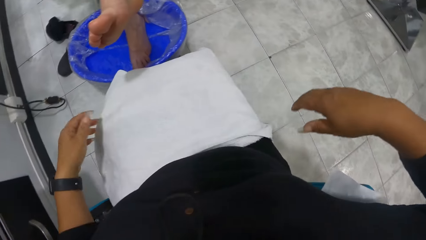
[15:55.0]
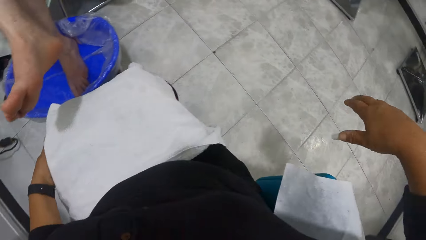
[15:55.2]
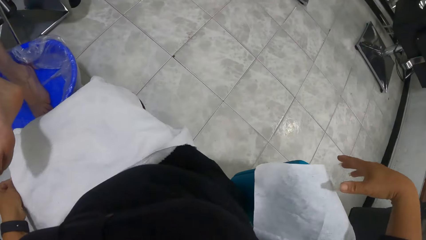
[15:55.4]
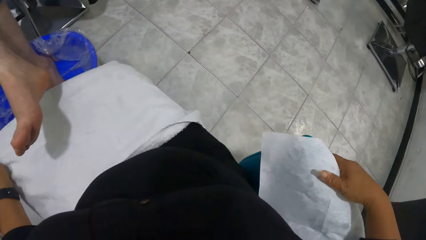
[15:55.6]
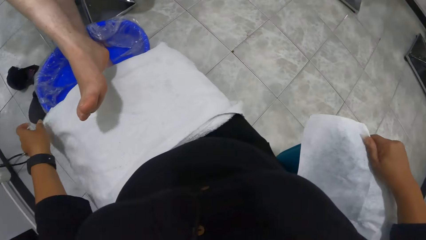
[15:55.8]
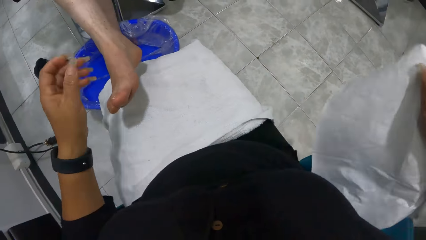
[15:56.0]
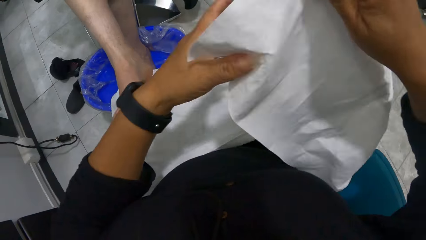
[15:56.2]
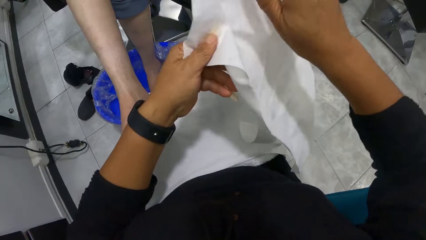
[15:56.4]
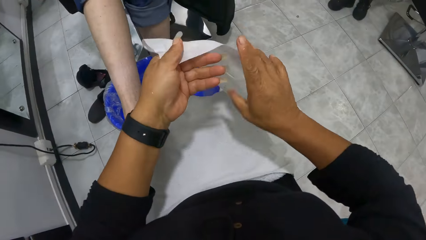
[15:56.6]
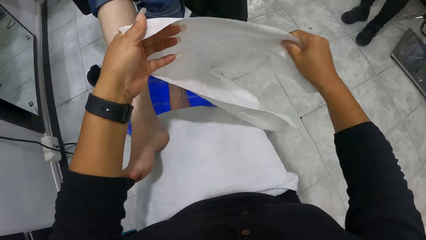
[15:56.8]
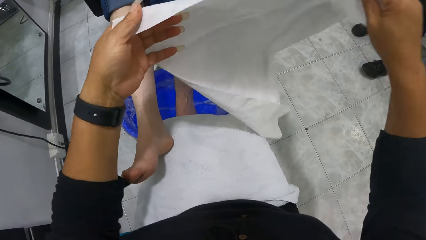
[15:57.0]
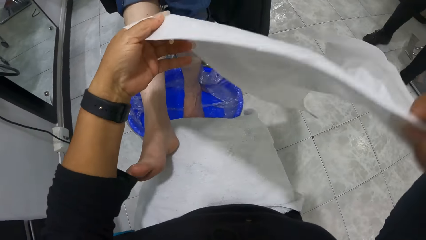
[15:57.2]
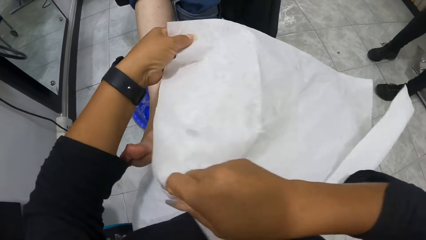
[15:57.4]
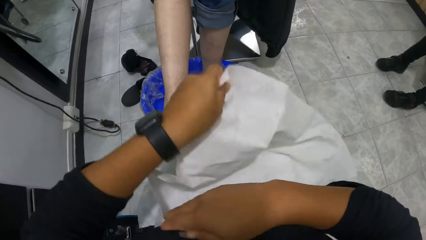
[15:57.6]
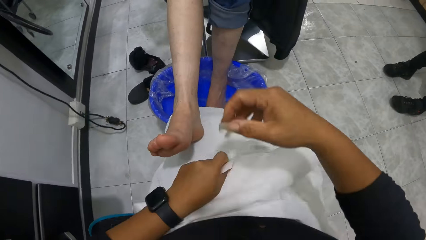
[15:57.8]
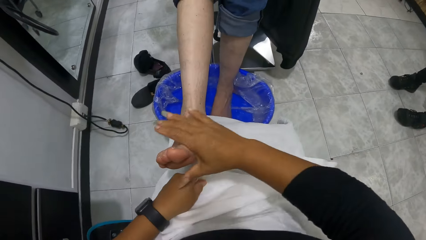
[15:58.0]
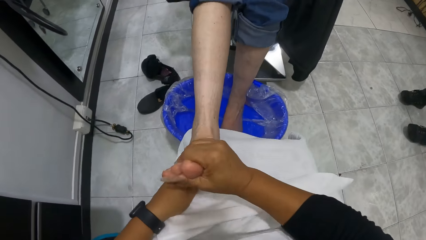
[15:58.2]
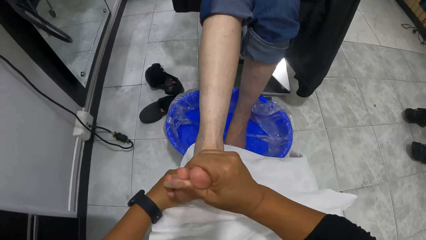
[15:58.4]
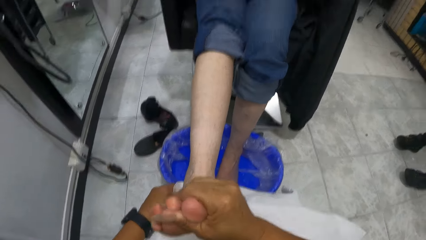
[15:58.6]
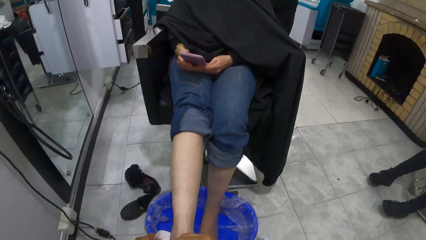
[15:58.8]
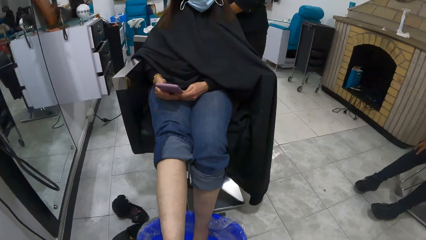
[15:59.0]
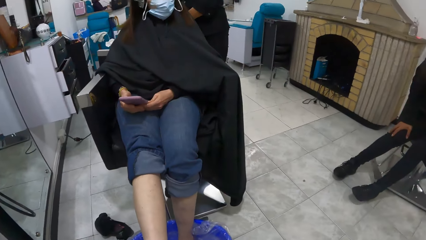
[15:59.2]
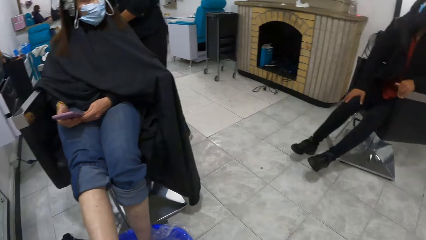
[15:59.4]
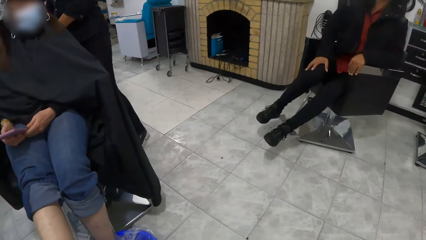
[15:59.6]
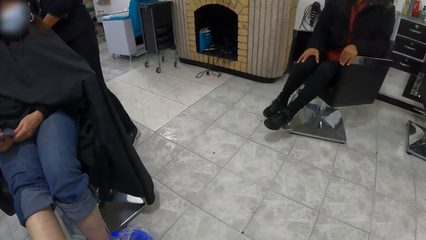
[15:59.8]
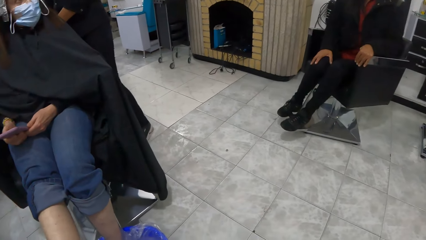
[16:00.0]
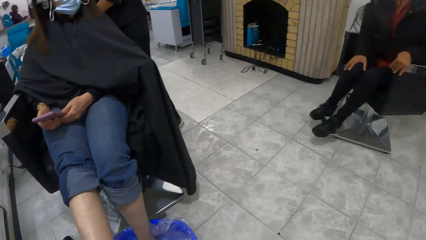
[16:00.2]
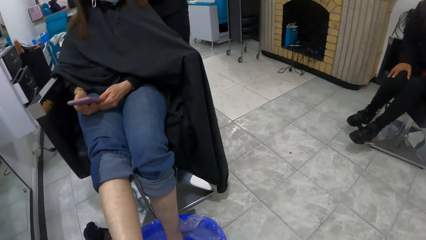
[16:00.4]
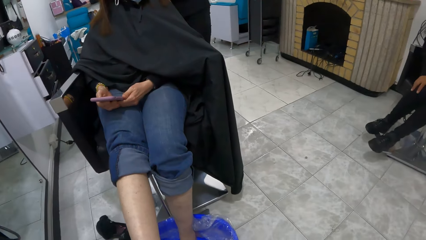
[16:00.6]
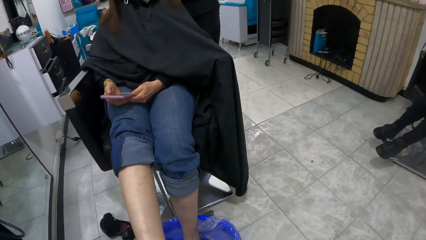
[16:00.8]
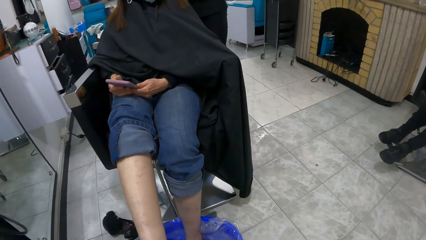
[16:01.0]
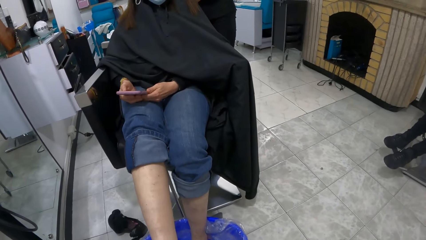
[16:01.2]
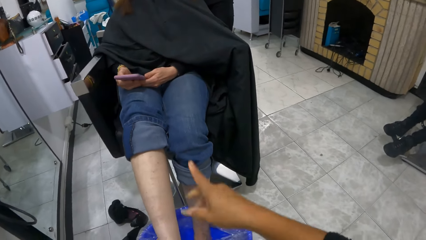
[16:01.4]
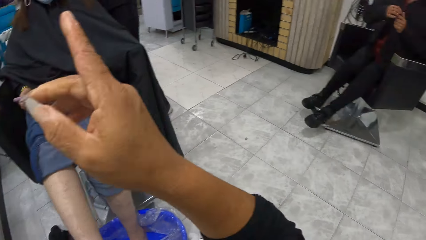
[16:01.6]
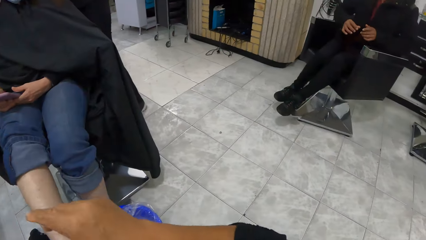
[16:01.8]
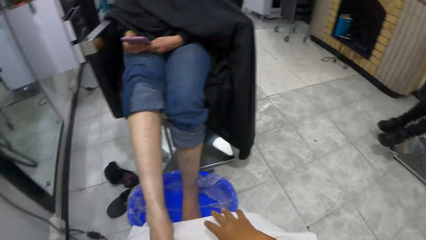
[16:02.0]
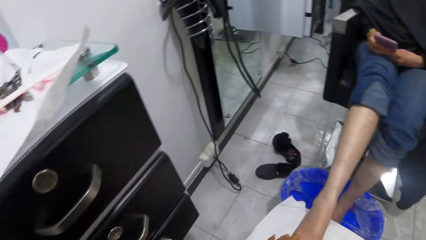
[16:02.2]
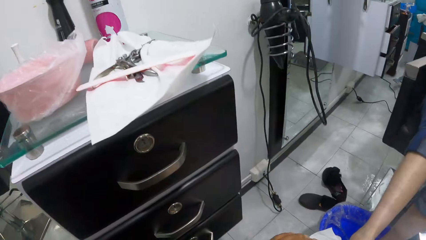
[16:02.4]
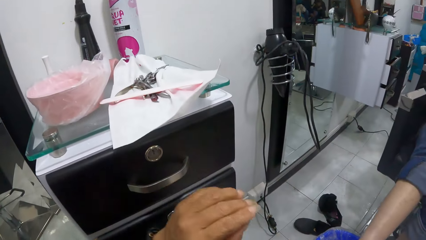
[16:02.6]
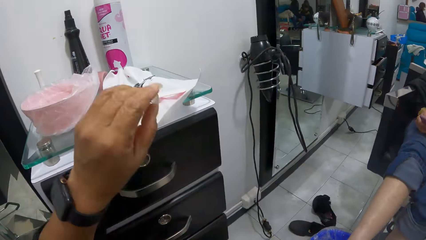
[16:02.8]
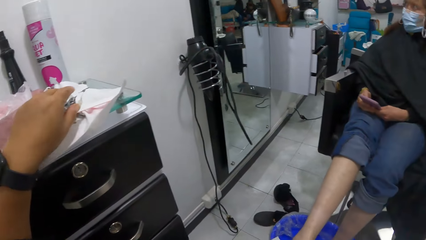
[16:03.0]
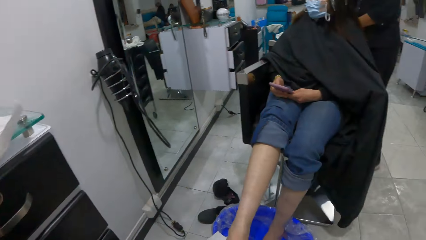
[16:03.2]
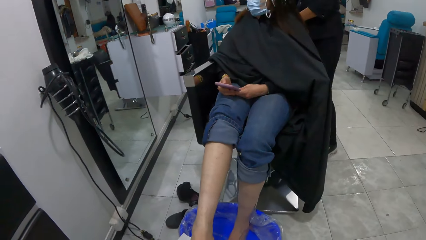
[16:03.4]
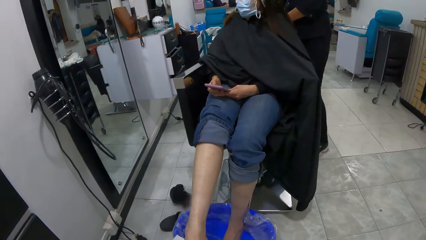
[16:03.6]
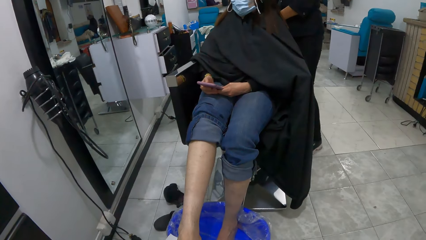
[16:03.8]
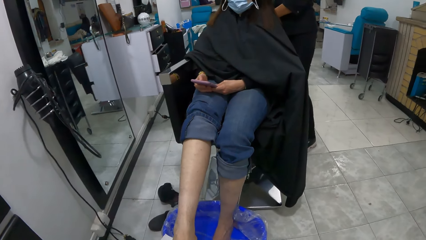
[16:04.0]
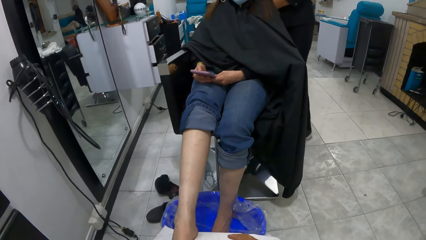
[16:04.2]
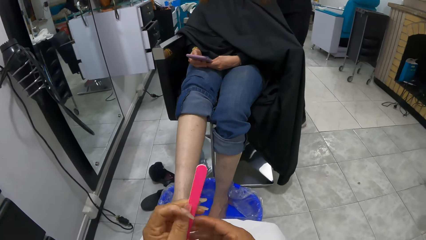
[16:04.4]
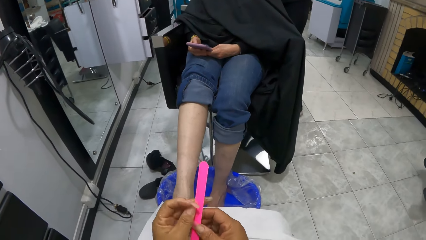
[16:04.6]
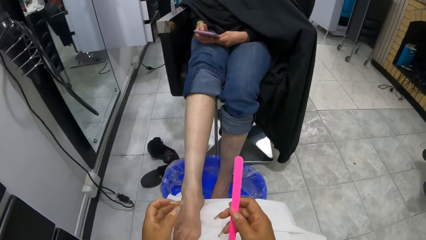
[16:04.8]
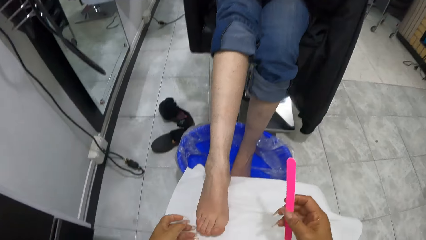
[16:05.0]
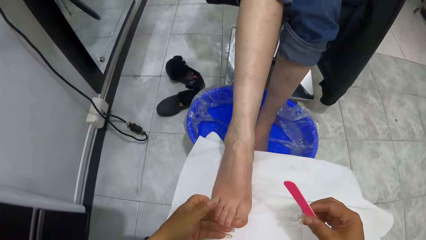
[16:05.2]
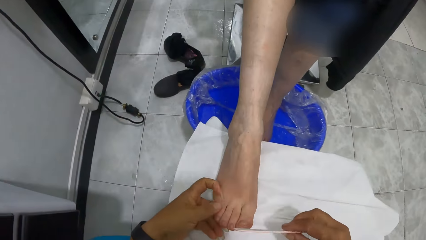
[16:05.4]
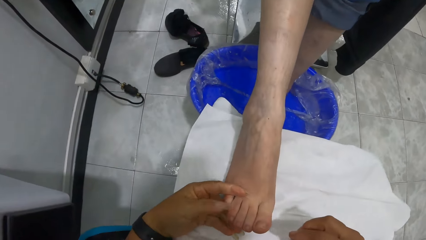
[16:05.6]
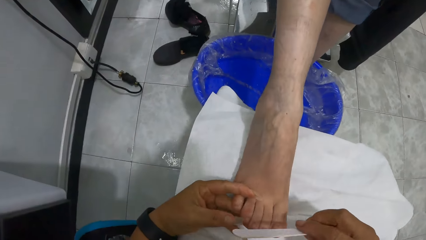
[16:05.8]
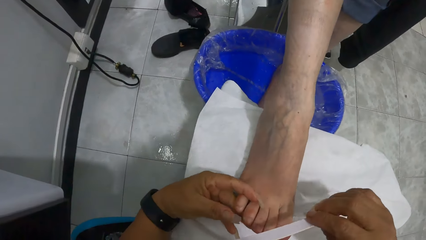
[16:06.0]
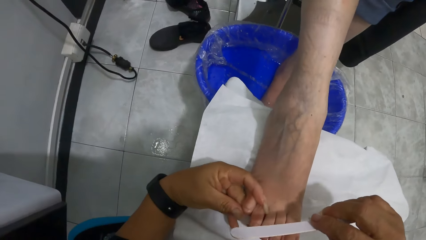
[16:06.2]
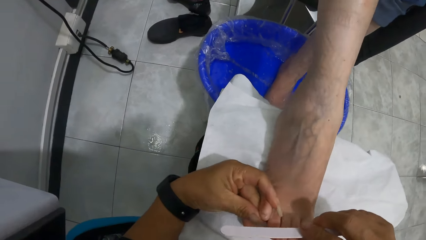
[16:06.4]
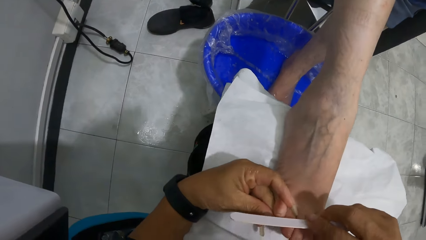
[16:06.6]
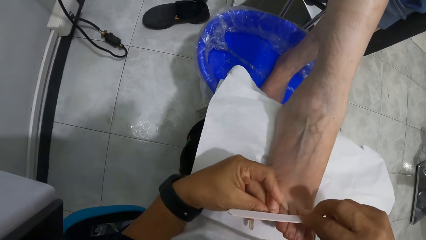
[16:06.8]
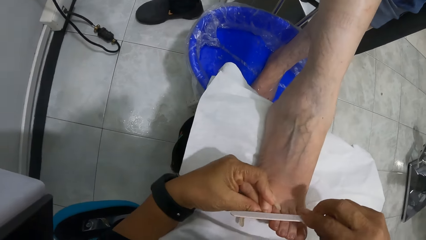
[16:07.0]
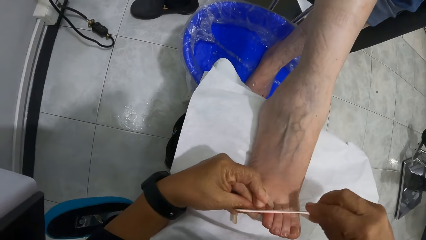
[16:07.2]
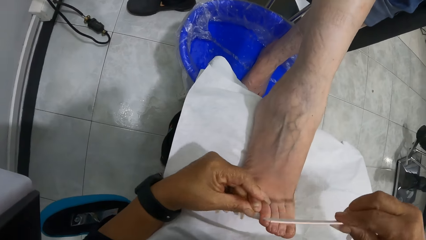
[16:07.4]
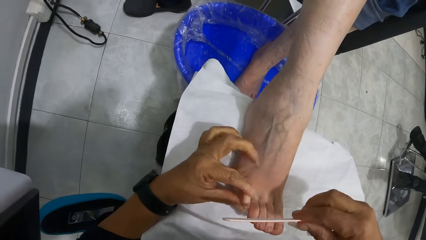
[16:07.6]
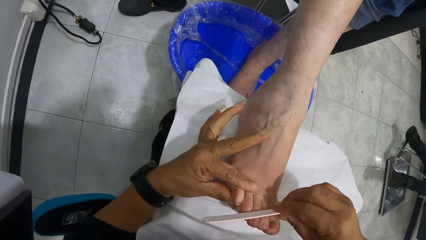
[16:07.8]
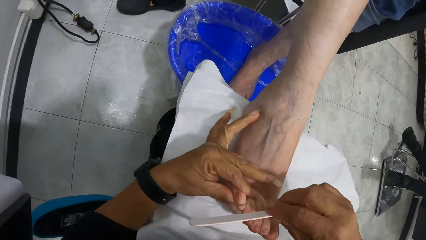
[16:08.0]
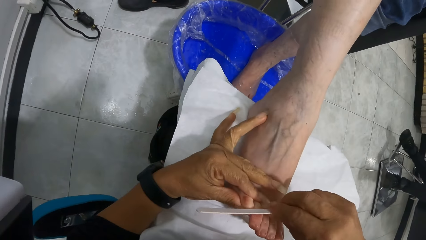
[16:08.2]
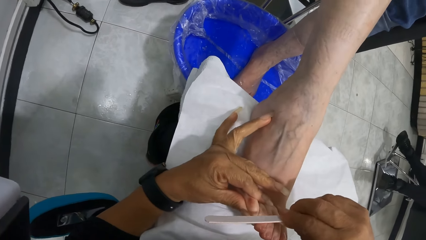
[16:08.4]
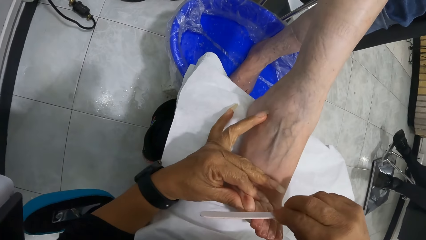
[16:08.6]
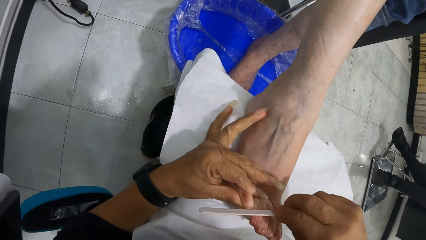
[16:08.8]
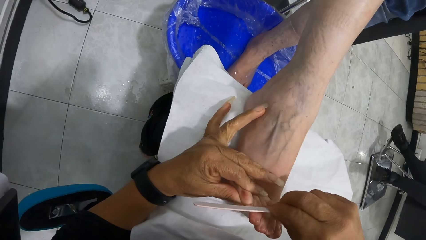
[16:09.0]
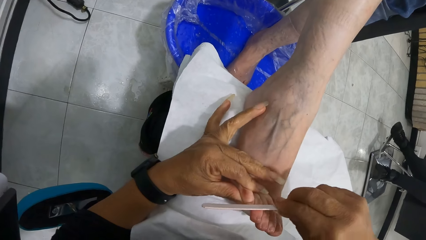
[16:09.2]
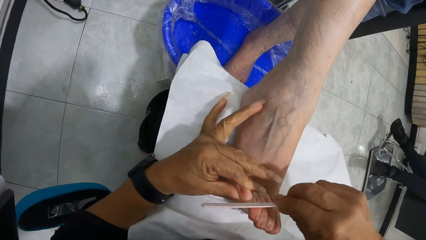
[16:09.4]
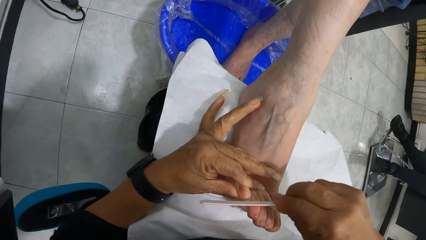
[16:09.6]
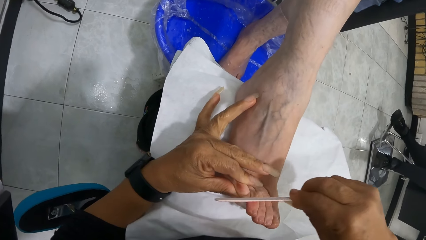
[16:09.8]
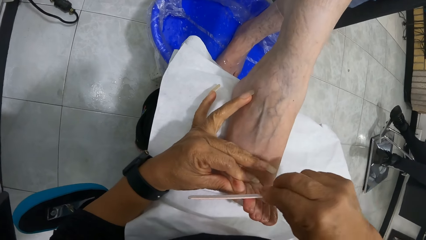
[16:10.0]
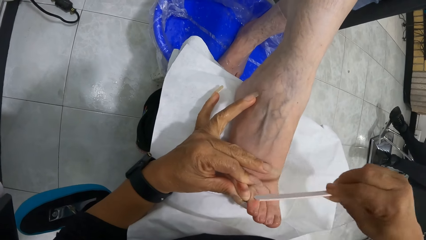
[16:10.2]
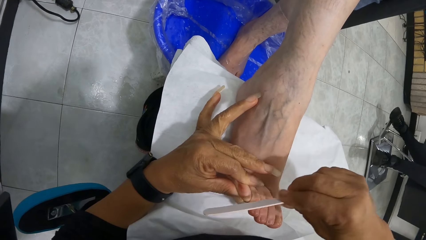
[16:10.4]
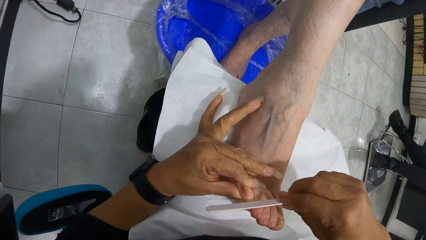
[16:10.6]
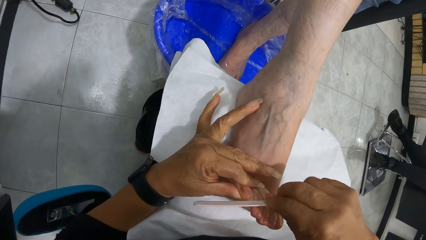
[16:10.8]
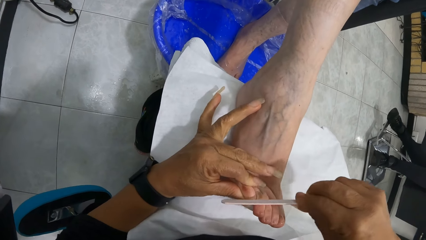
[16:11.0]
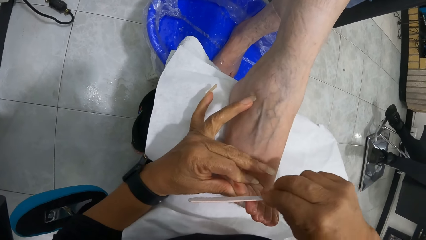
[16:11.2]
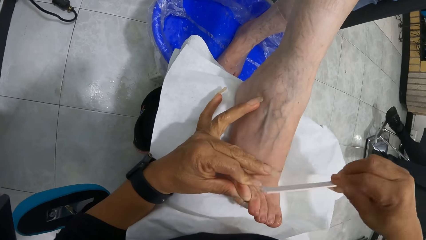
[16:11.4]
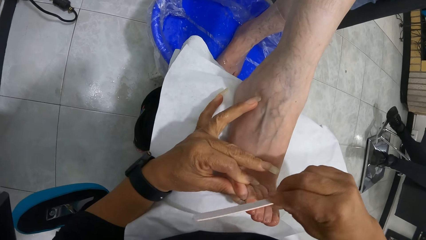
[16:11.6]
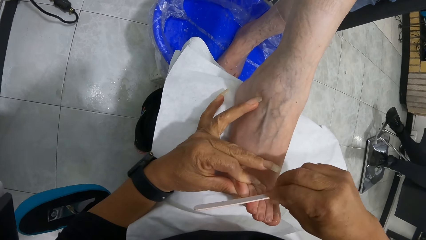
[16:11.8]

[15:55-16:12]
The camera wearer places the towel on her legs with both hands. She picks up the towel from her chair with her right hand. The woman places her right foot on the towel. The camera wearer turns over the towel with both hands. She holds the towel on her legs with her left hand. She moves the towel on her legs with her left hand. She picks up the right foot of the woman with her right hand. She holds the woman's leg. The woman holds a phone with both hands. She operates the phone with her right hand. The camera wearer looks around. The woman moves her right leg. The camera wearer points her right hand. She signals to the woman. She picks up the nail file from the cabinet with her left hand. She transfers the nail file from her left hand to her right hand. She holds the right foot of the woman with her left hand. She holds a toe with her left hand. She files the toe with the nail file in her right hand.
